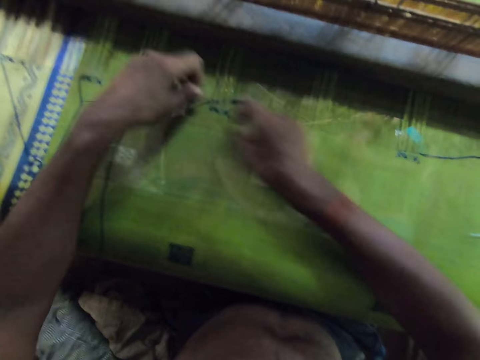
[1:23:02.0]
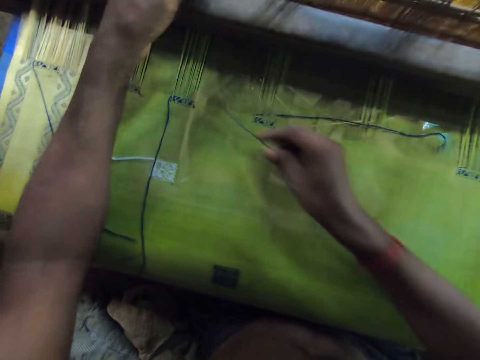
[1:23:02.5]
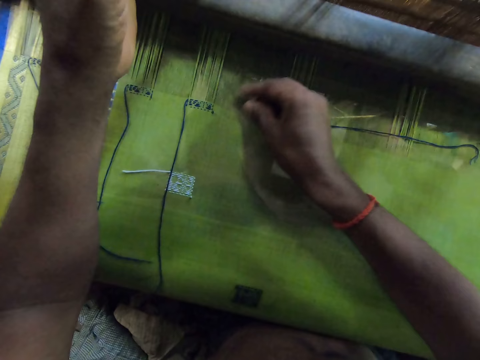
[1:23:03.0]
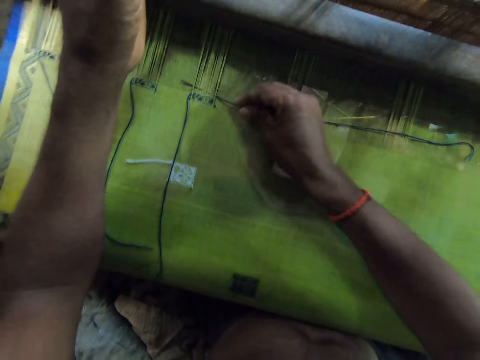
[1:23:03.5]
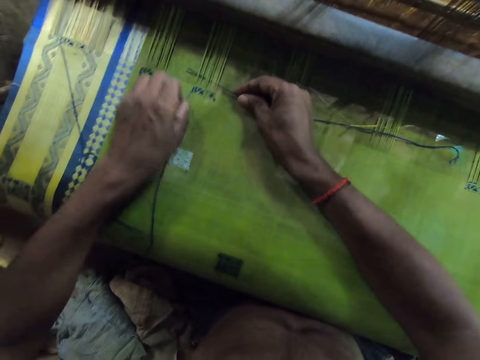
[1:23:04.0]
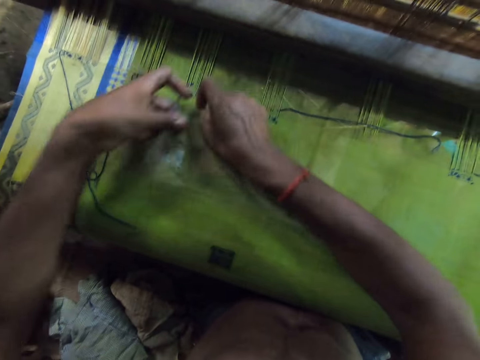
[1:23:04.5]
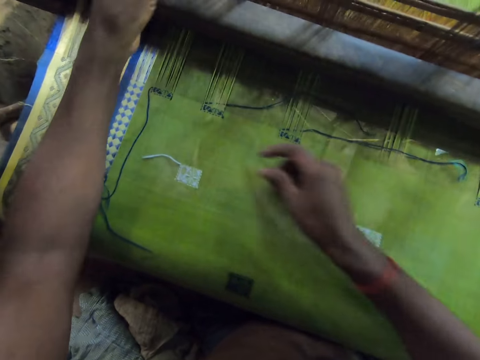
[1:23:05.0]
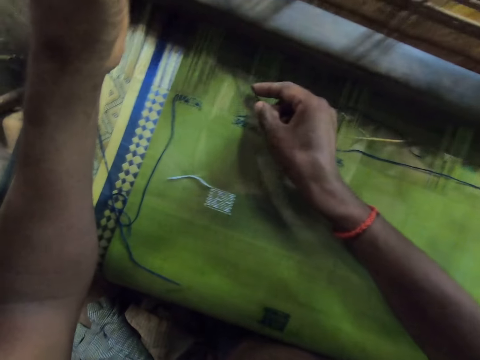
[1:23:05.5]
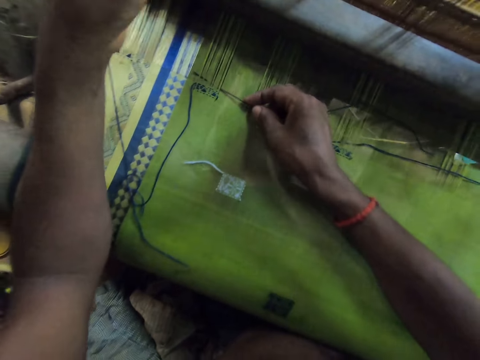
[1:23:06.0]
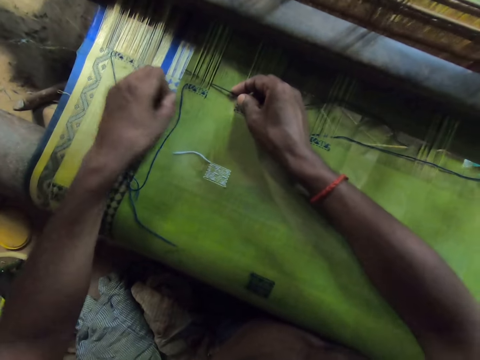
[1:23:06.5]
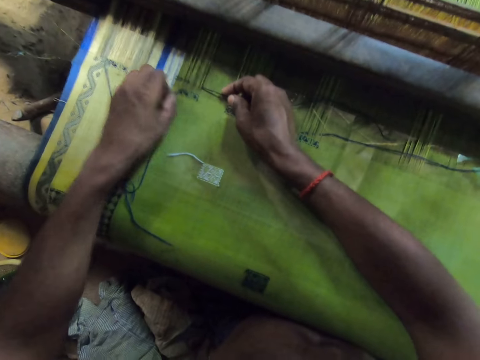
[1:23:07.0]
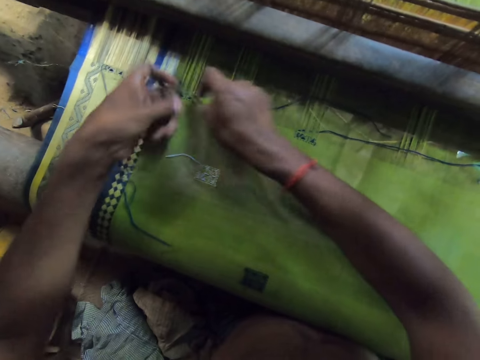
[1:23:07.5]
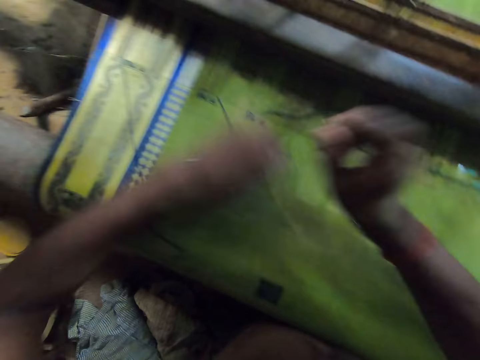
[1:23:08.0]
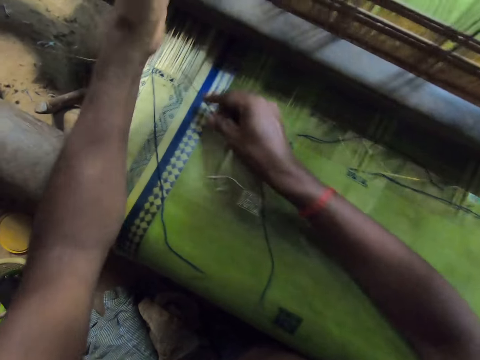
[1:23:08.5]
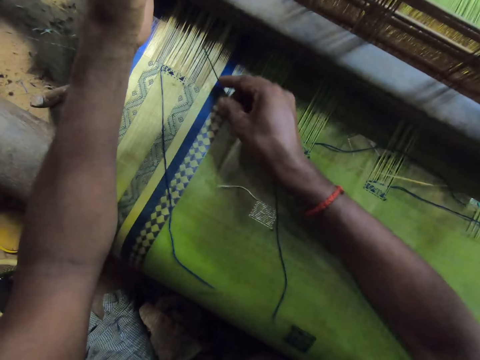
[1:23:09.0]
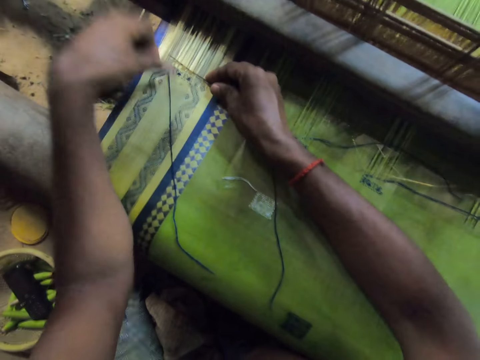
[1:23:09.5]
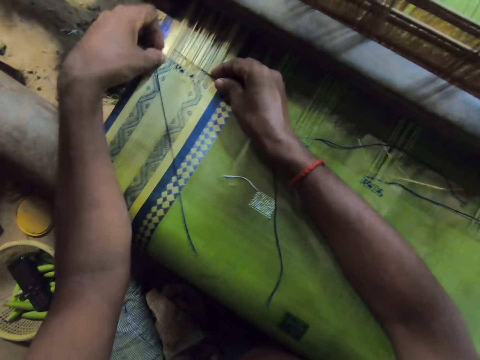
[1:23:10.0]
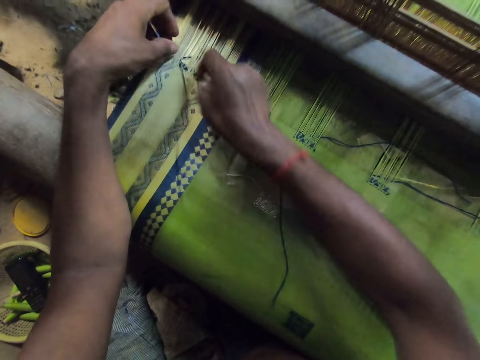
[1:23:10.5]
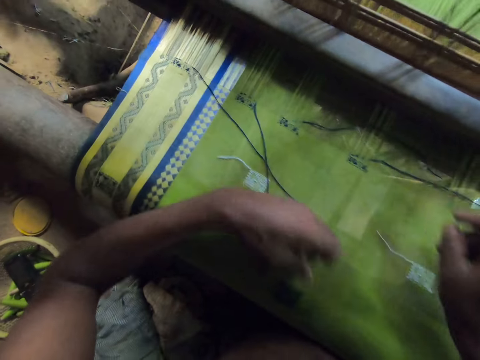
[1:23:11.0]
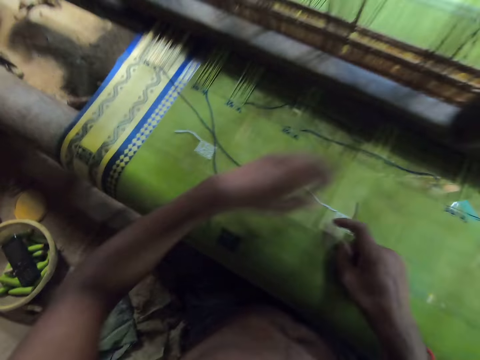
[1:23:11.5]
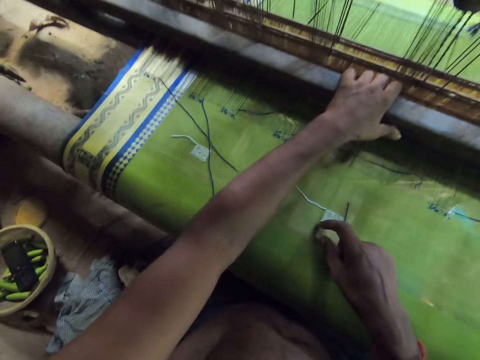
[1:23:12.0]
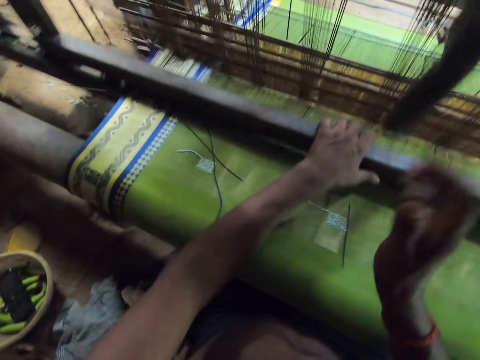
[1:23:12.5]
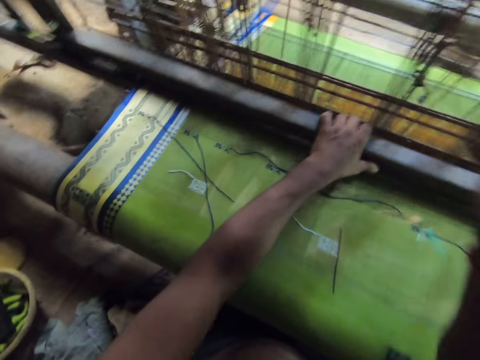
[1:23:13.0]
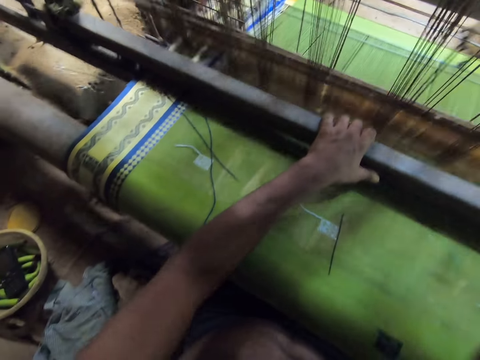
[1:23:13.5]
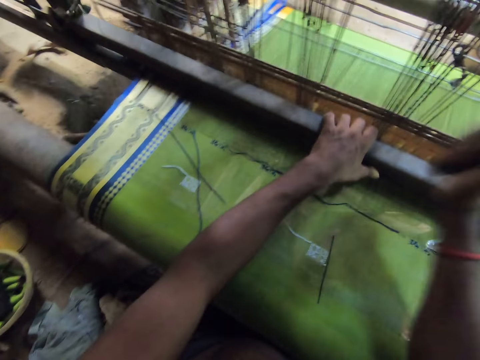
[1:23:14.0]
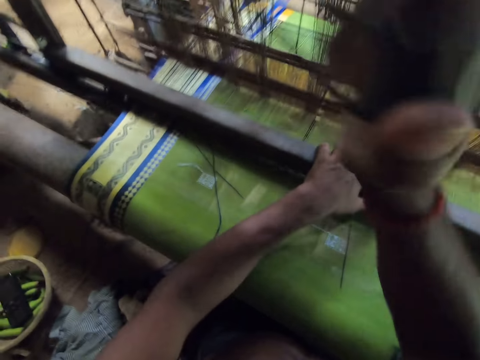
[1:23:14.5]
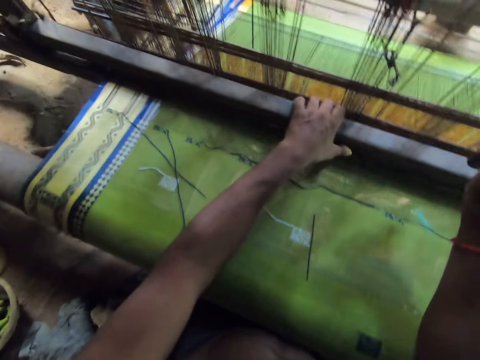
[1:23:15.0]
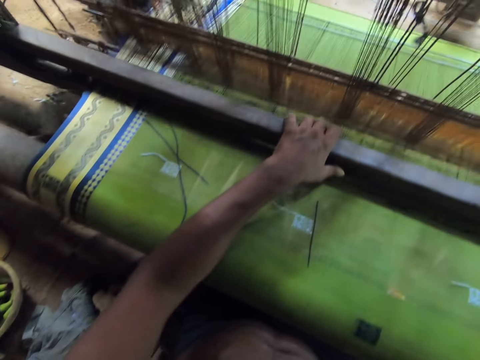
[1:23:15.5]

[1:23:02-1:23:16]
The camera wearer picks the yarn from the cloth with his left hand. He wraps the yarn round the needle with his left hand. He pulls the needle with his right hand. He holds the warp with his left hand. He puts the needle through the warp on the loom with his right hand. He picks the yarn from the cloth with his left hand. He wraps the yarn round the needle with his left hand. He pulls the needle with his right hand. He holds the warp with his left hand. He puts the needle through the warp on the loom with his right hand. He picks the yarn from the cloth with his left hand. He wraps the yarn round the needle with his left hand. He pulls the needle with his right hand. He pulls the yarn with his left hand. He holds the warp with his left hand. He puts the needle through the warp on the loom with his right hand. He picks the yarn from the cloth with his left hand. He wraps the yarn round the needle with his left hand. He pulls the needle with his right hand. He pulls the yarn with his left hand. He places his left hand on the loom. He drops the needle on the cloth with his right hand. He weaves the cloth on the loom with both hands.

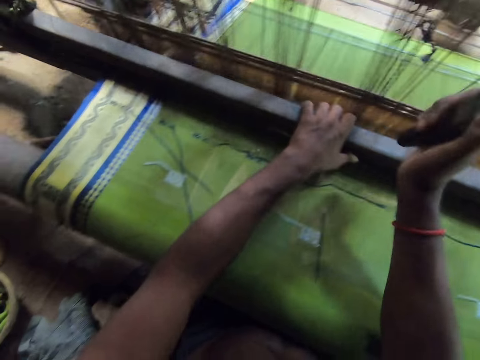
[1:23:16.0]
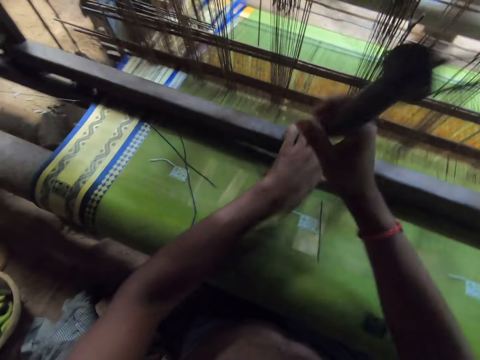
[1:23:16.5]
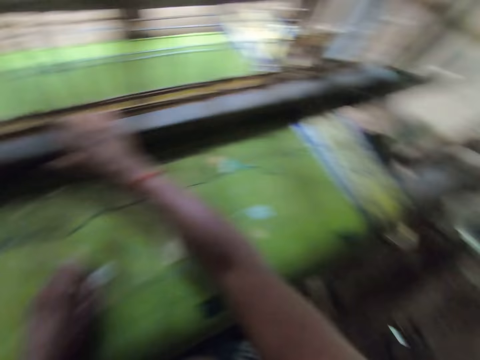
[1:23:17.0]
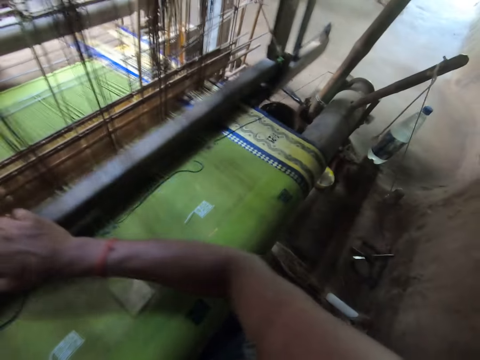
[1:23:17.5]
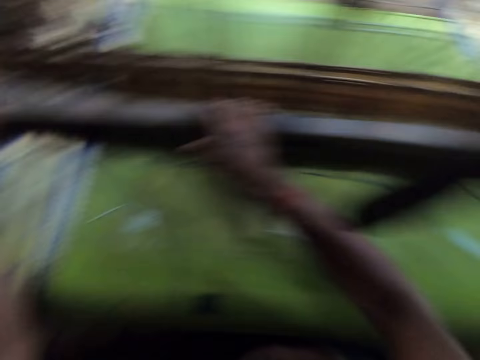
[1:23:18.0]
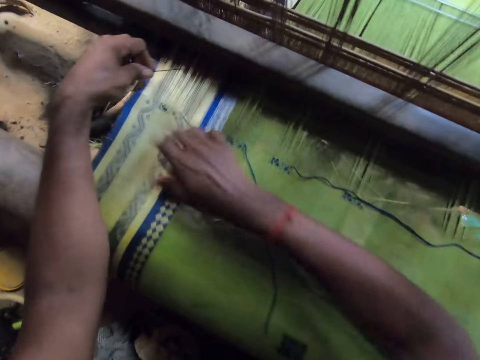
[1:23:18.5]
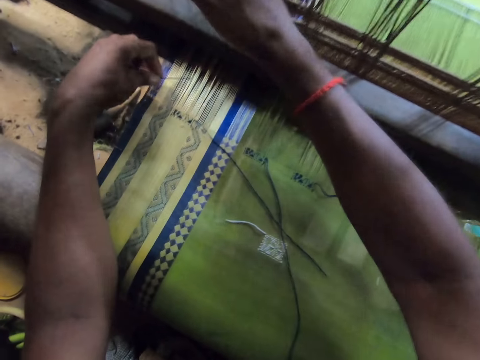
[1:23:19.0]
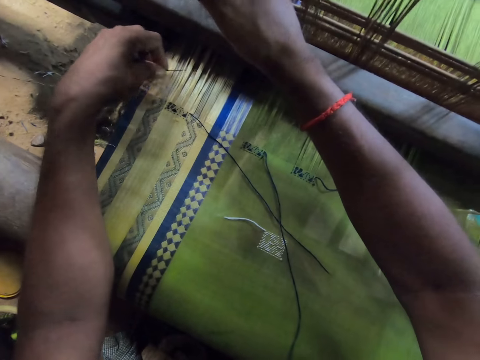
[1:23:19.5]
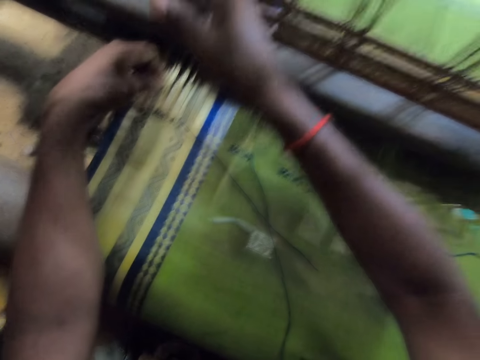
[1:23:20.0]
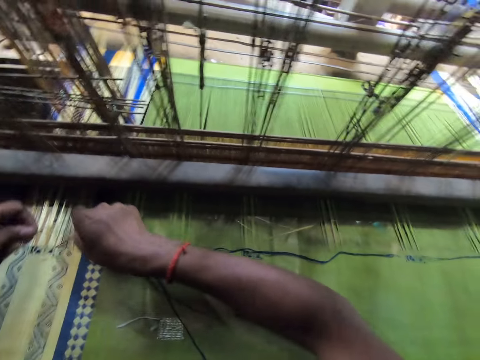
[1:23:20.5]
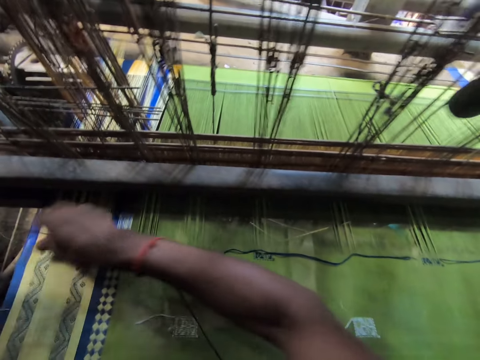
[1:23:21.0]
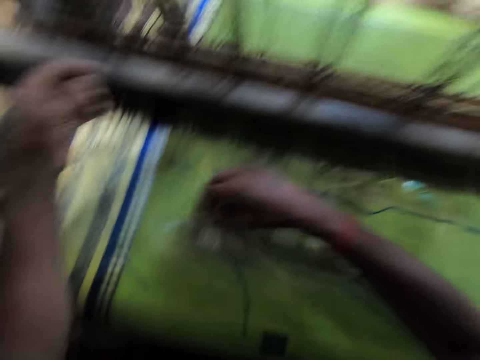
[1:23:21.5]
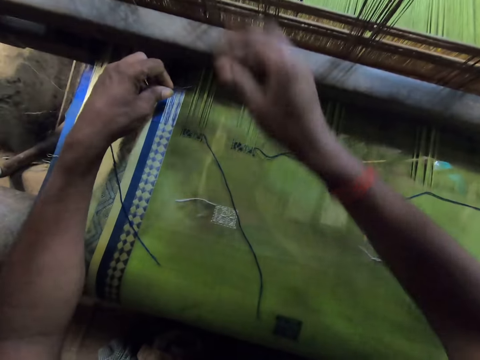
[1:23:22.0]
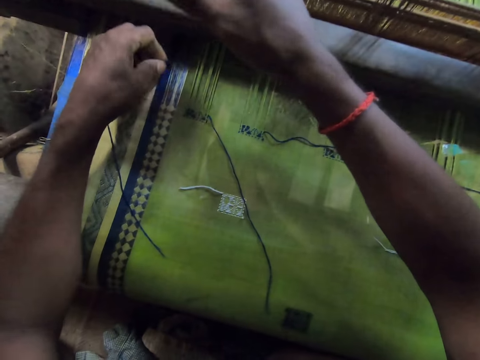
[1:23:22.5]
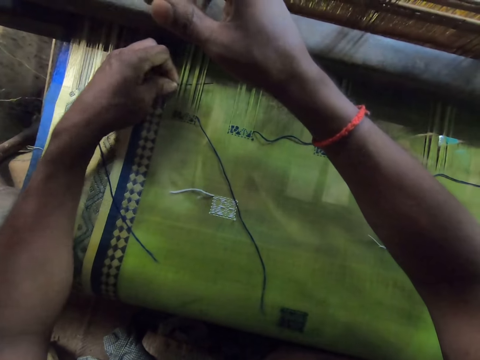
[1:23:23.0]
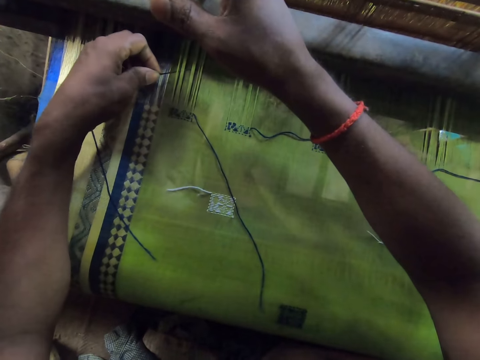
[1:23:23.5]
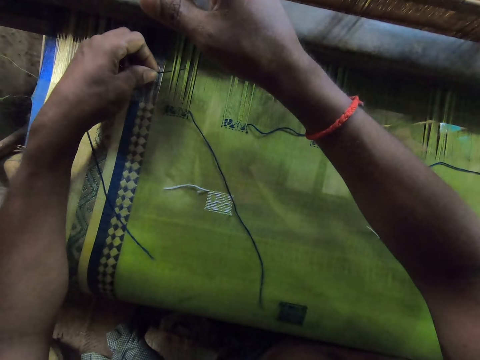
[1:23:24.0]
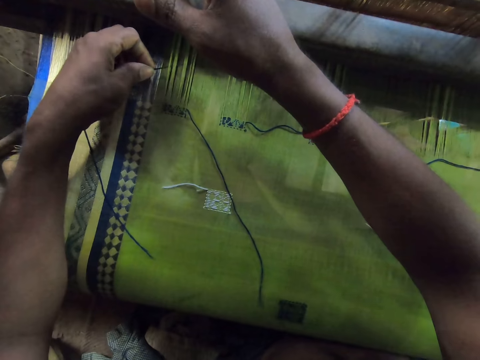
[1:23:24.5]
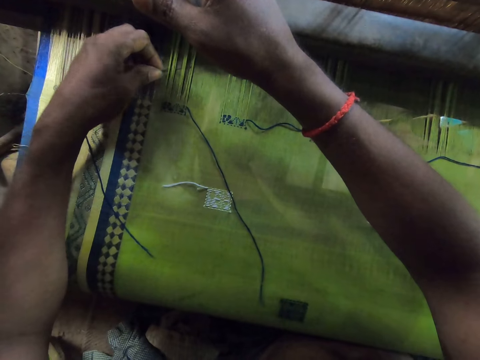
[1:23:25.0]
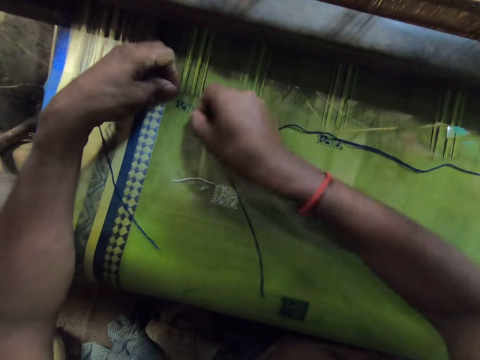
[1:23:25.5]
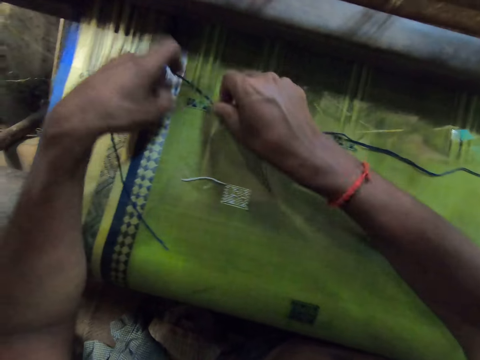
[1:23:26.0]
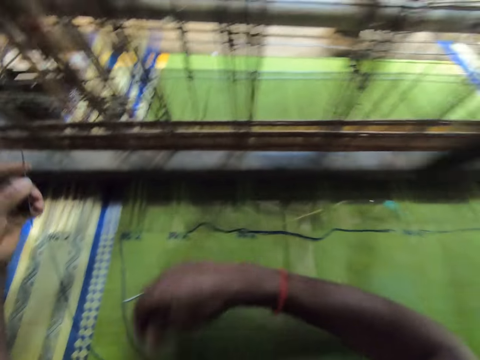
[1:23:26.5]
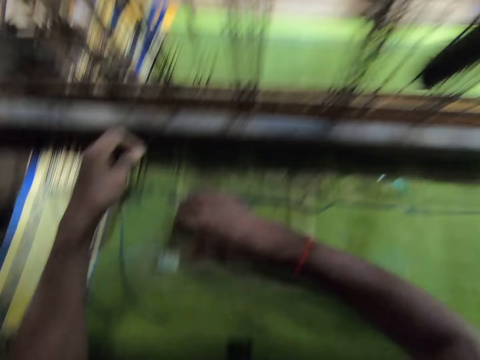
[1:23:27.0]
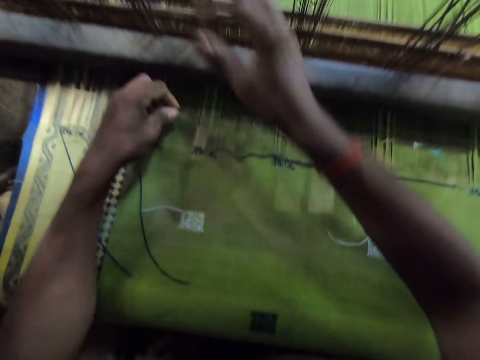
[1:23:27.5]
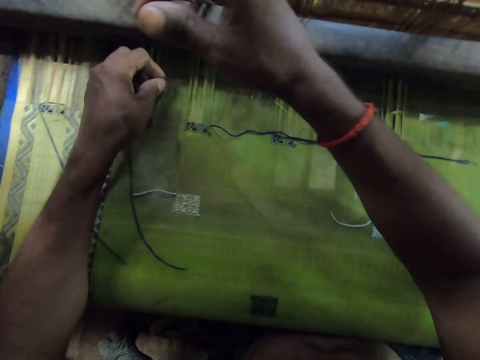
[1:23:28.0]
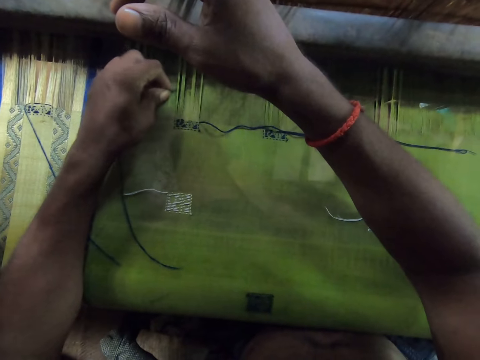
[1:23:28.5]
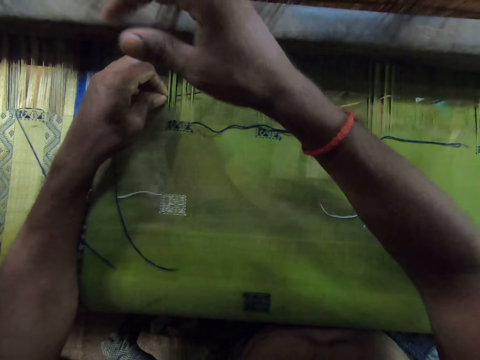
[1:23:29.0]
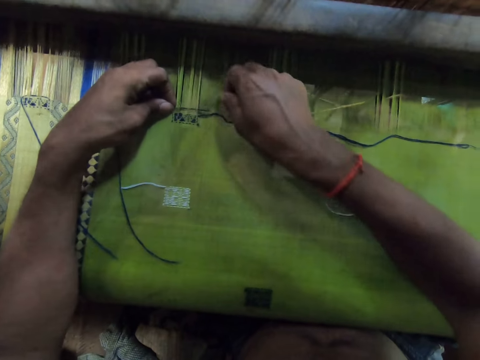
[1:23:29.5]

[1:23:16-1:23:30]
The camera wearer converses with a woman and a man. He picks the needle on the cloth with his left hand. He touches the cloth with his right hand. He holds a loom needle with the left hand. He holds the warp with his right hand. He puts the needle through the warp on the loom with his left hand. He weaves with the loom needle on the loom. He picks the yarn from the cloth with his right hand. He wraps the yarn round the needle with his right hand. He pulls the needle with his left hand. He pulls the yarn on the cloth with his right hand. He holds the warp with his right hand. He puts the needle through the warp on the loom with his left hand. He picks the yarn from the cloth with his right hand. He wraps the yarn round the needle with his right hand. He pulls the needle with his left hand. He pulls the yarn on the cloth with his right hand. He holds the warp with his right hand. He puts the needle through the warp on the loom with his left hand. He picks the yarn from the cloth with his right hand.
